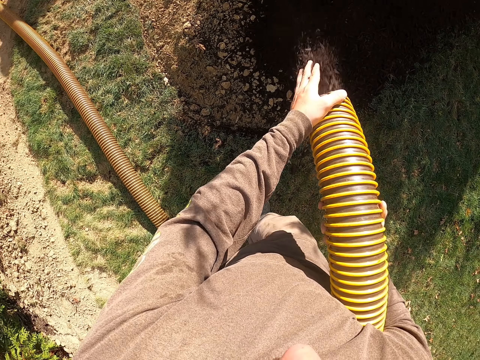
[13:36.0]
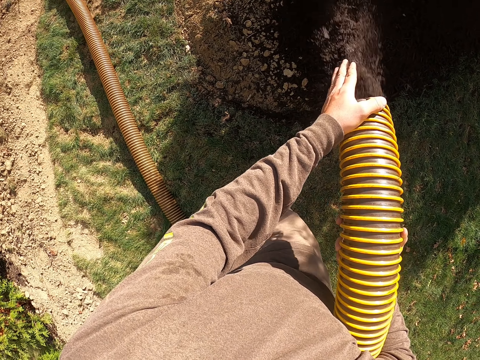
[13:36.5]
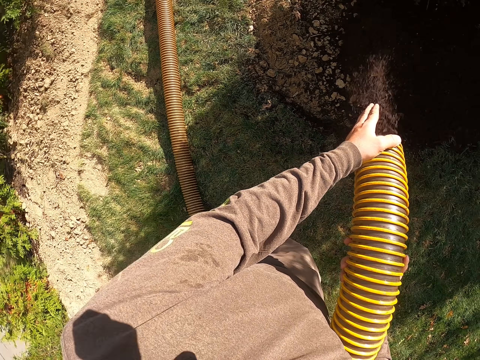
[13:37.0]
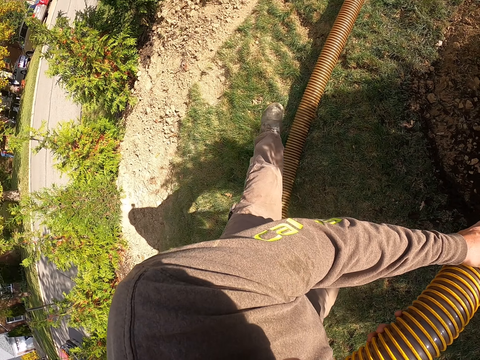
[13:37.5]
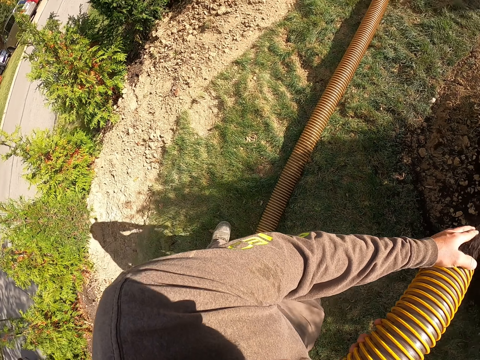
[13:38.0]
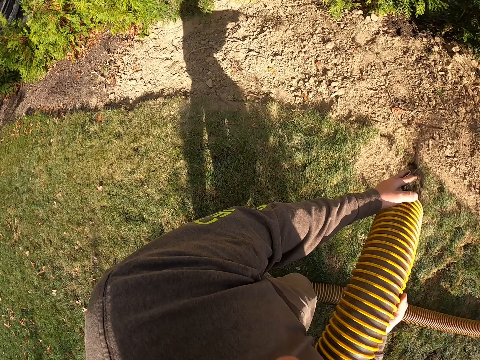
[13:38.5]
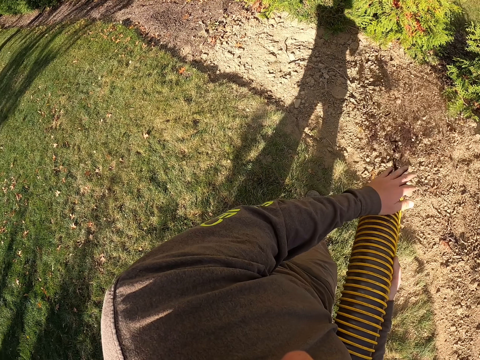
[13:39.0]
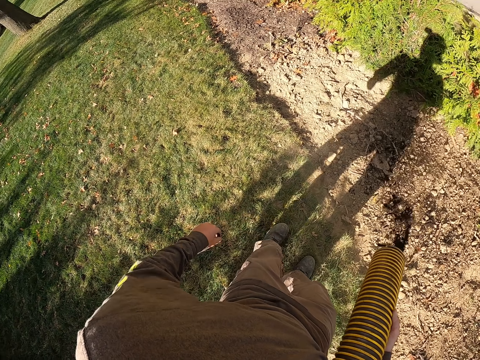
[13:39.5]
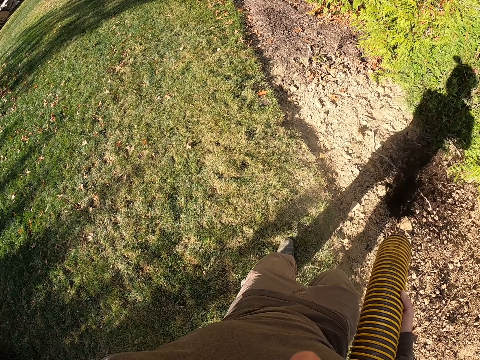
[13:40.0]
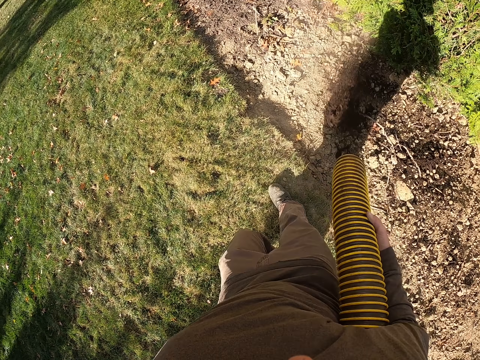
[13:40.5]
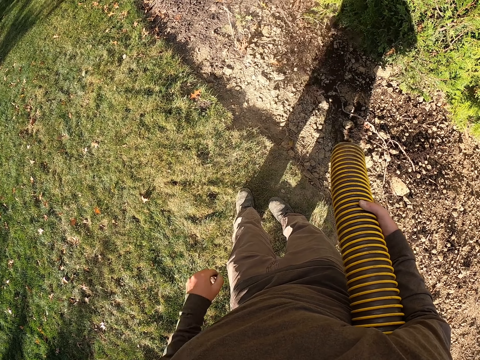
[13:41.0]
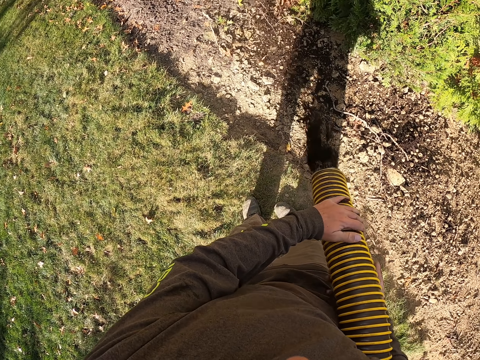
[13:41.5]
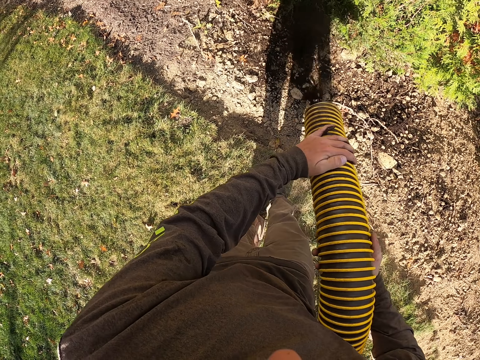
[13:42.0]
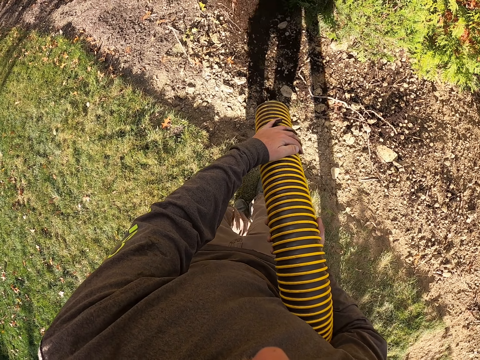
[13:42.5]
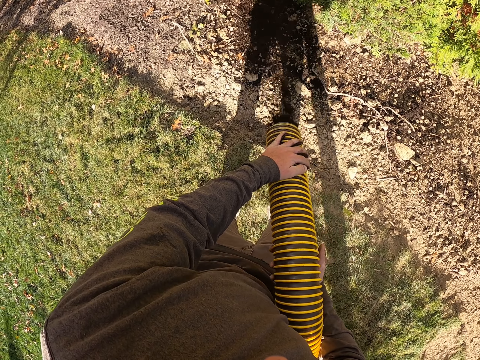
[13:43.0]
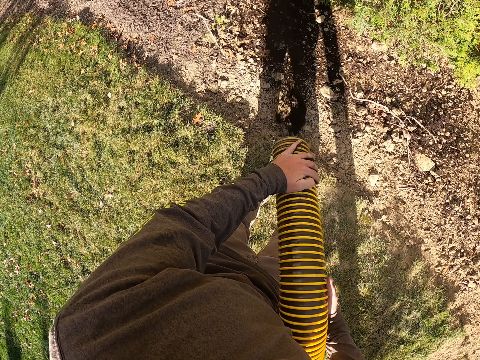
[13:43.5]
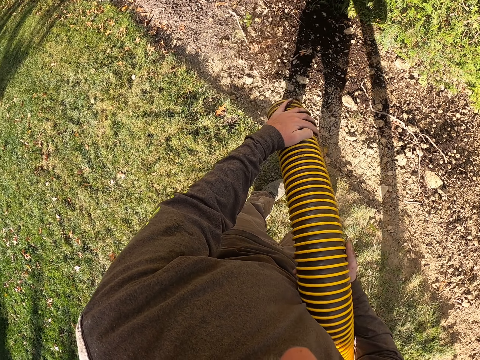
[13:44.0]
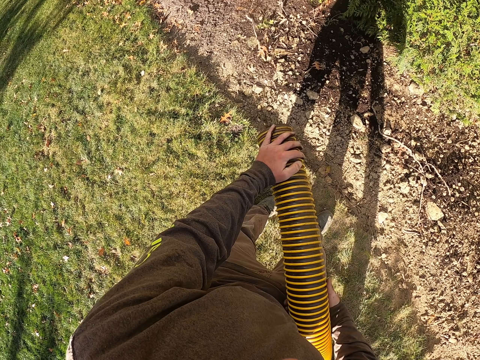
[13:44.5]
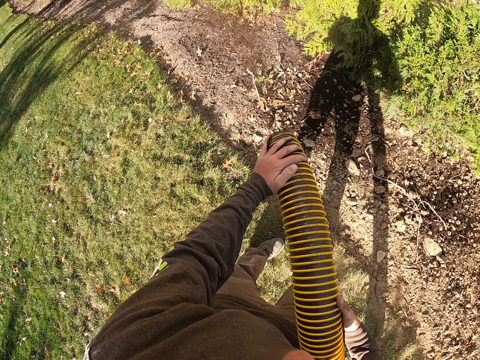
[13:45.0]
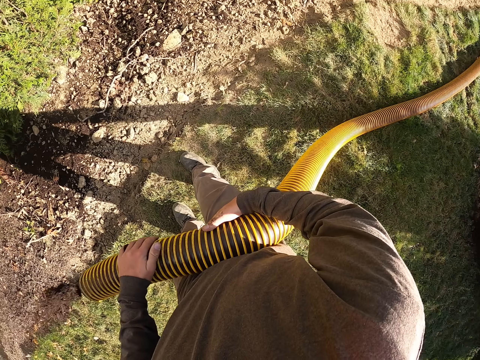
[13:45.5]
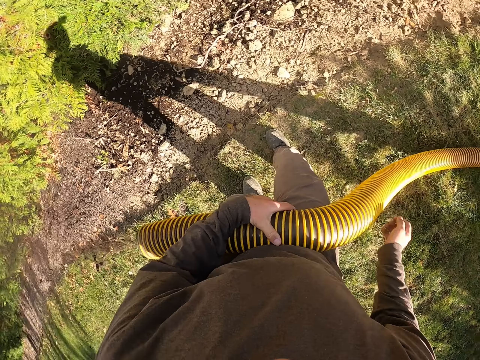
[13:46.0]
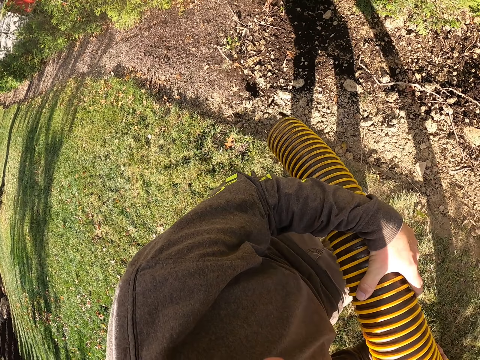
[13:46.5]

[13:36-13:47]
The camera wearer stares around. They move the left leg over the hose pipe. They stare around. They pour manure on the ground with the hose plastic pipe. They walk with the hose pipe in hands. They pour manure on the ground with the hose plastic pipe.

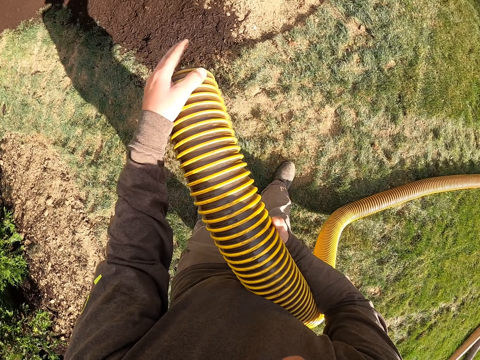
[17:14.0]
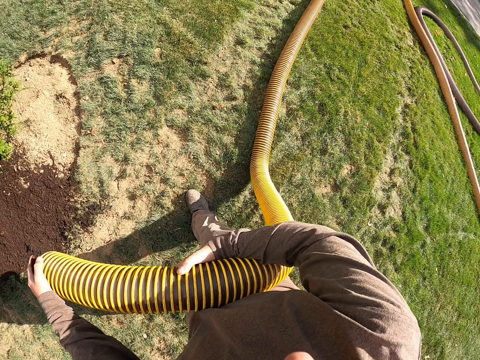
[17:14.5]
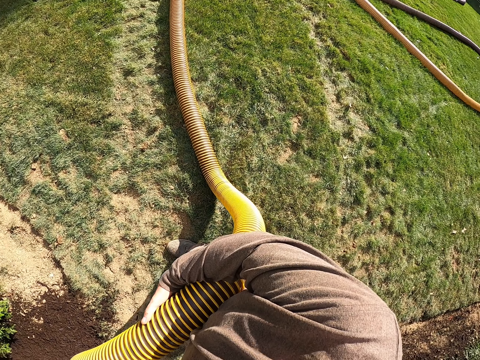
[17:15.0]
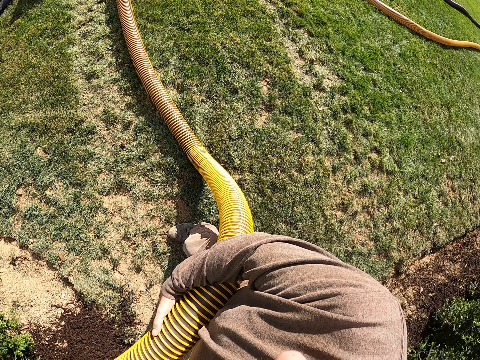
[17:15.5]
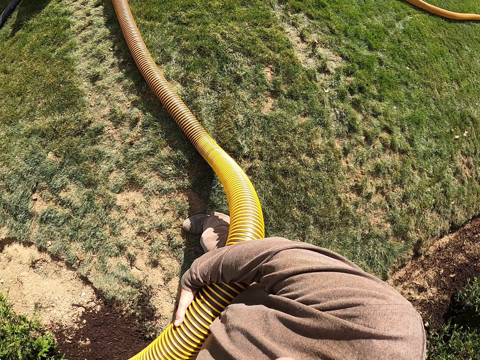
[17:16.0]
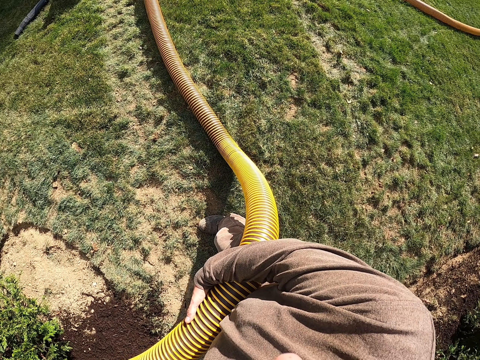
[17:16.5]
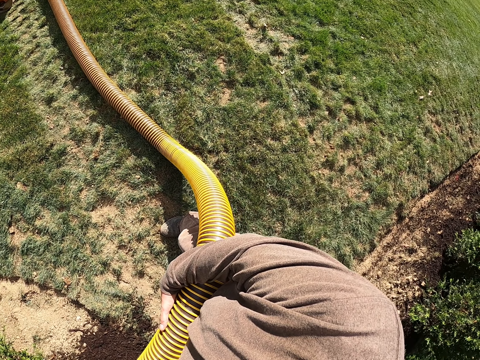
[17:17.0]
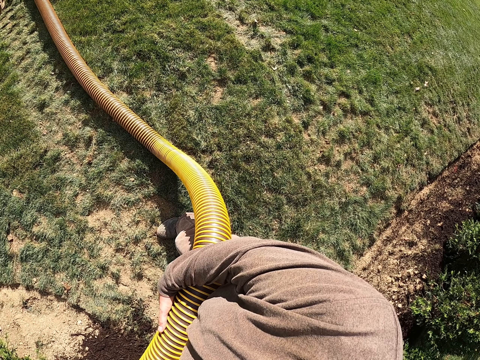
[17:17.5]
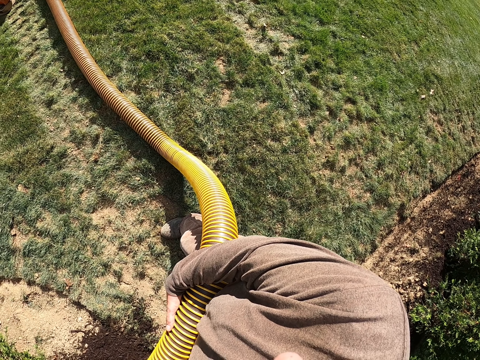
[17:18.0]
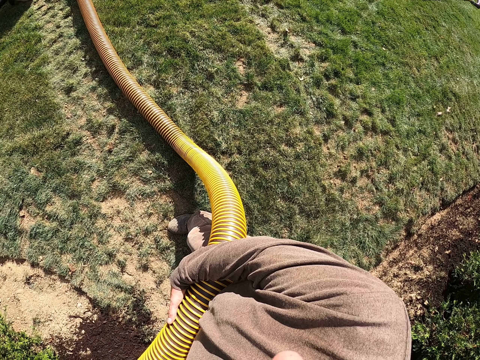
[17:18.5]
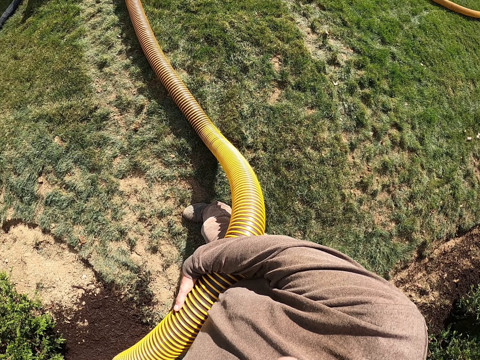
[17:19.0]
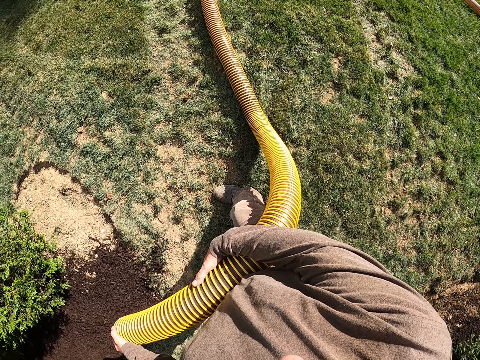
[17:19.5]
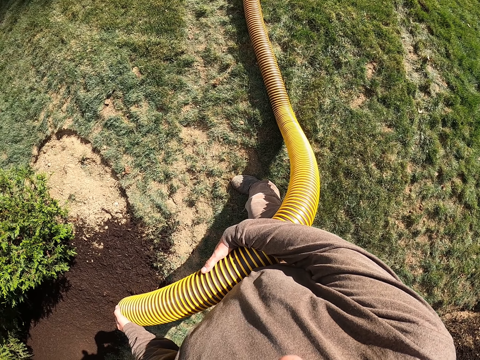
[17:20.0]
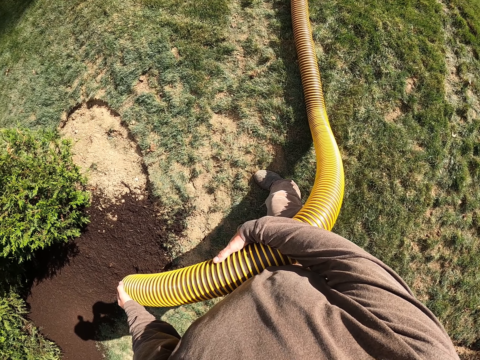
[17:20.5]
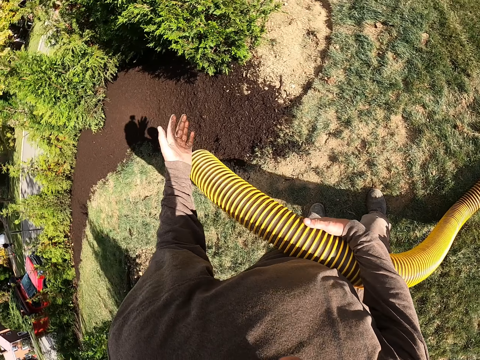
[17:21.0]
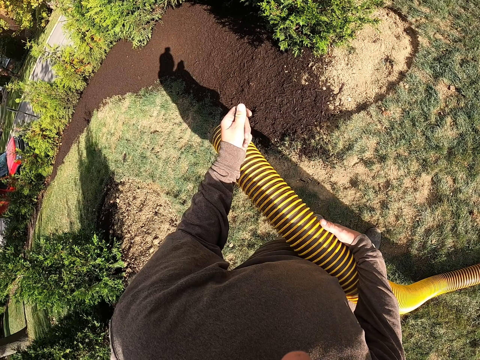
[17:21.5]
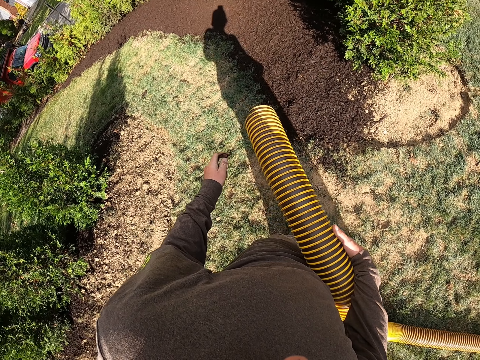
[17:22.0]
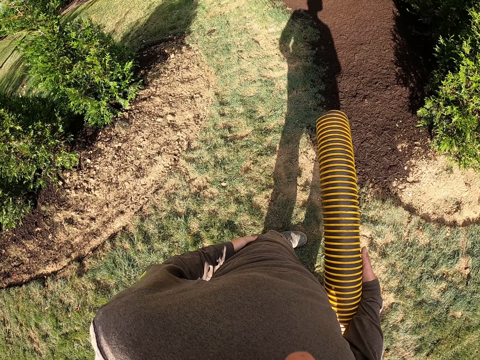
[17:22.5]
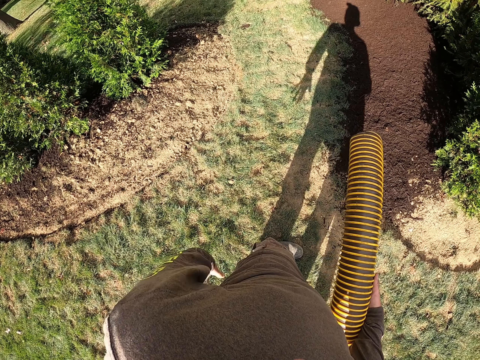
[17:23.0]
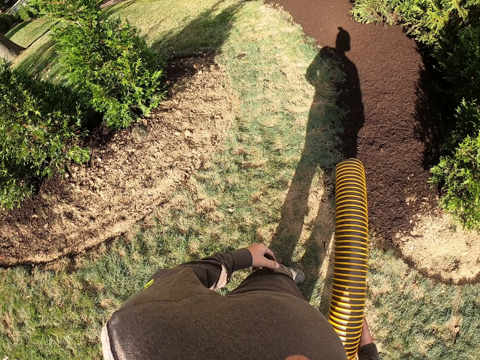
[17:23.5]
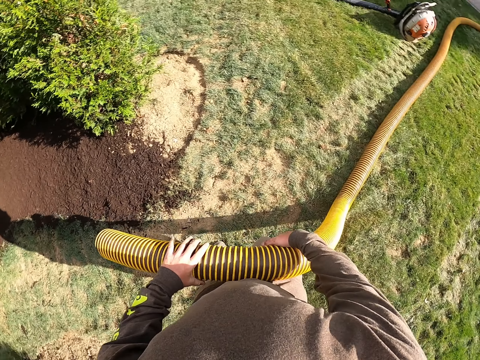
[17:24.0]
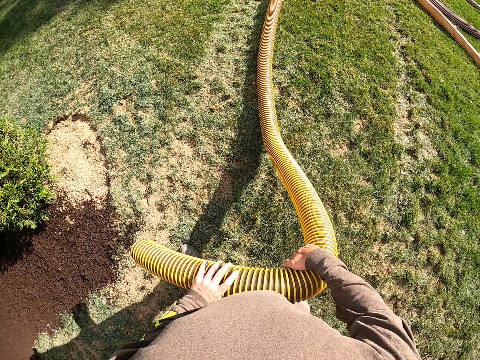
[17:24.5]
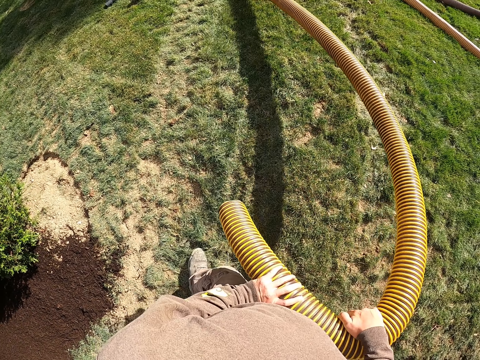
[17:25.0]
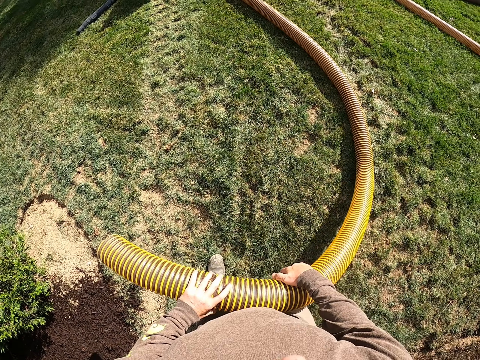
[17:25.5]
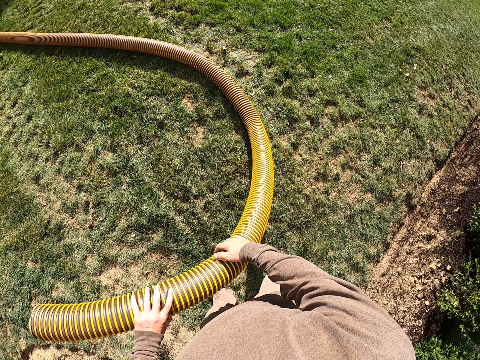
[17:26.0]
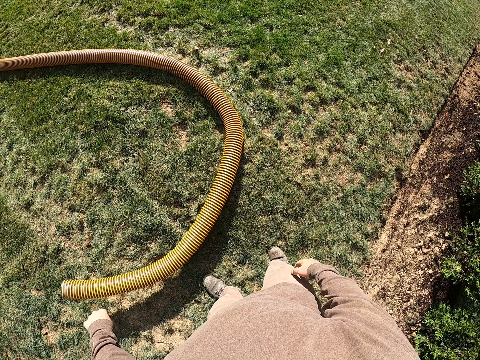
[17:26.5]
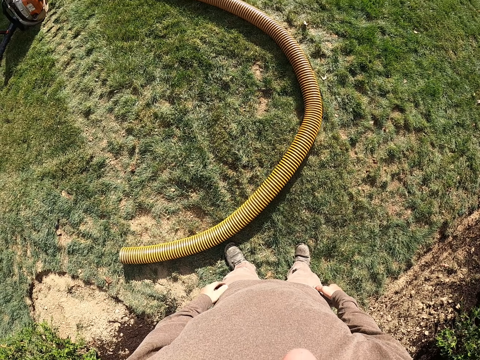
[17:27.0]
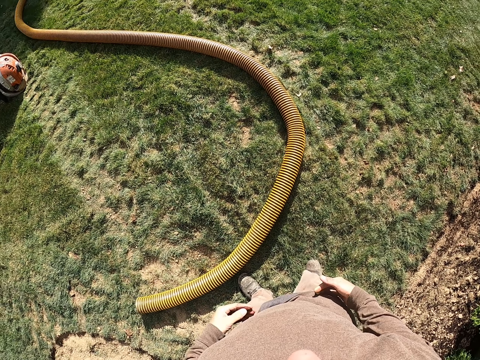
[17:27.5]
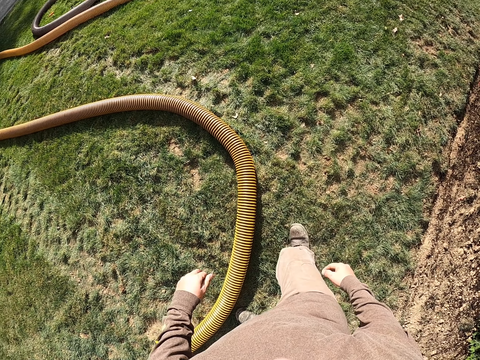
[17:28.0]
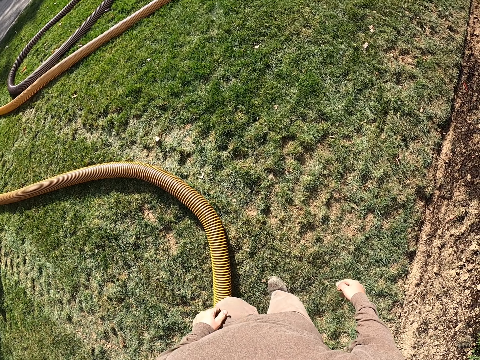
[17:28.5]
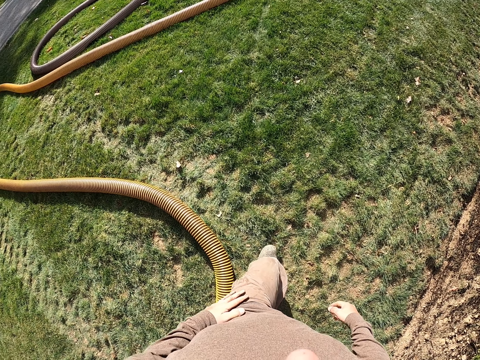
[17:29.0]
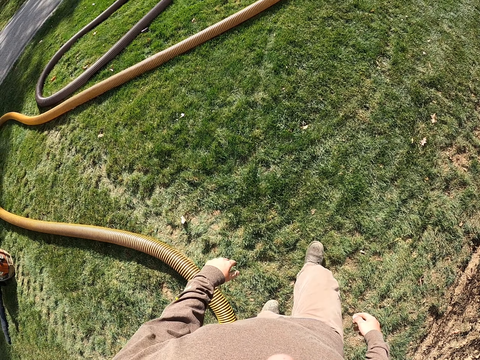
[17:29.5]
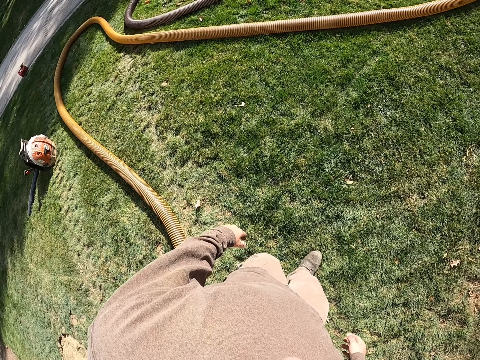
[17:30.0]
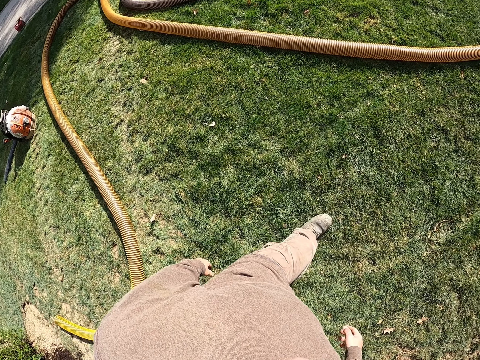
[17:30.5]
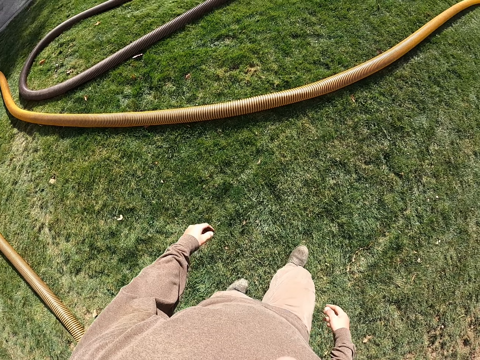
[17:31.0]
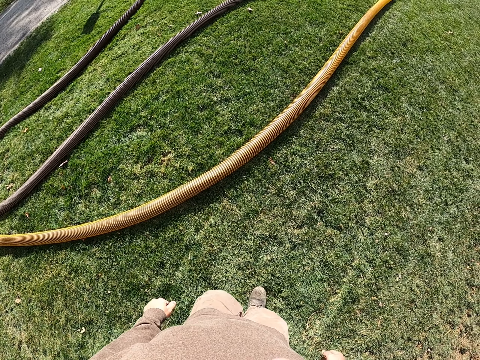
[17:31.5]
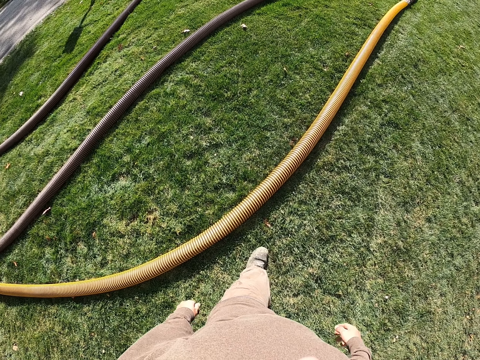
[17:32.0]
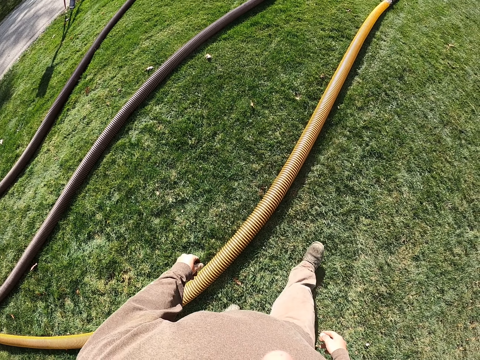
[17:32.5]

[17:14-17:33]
The camera wearer looks around. They stop pouring the soil. They throw the fire hose on the ground. They walk around the field.
